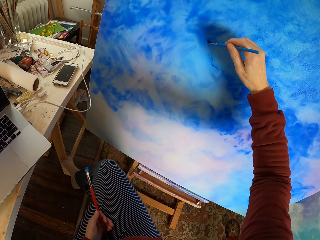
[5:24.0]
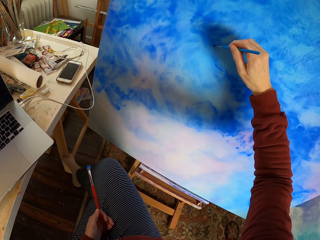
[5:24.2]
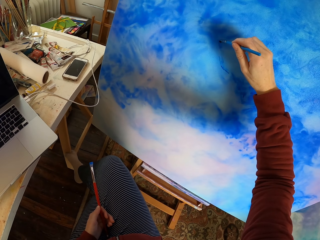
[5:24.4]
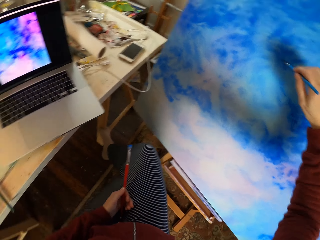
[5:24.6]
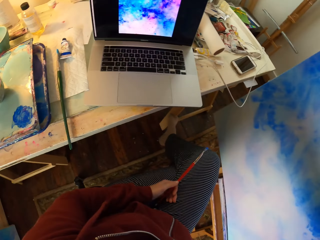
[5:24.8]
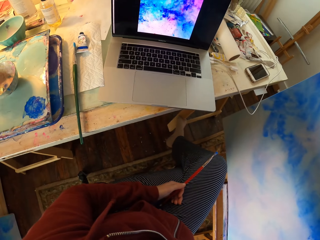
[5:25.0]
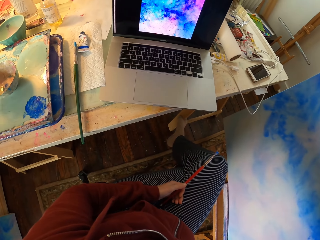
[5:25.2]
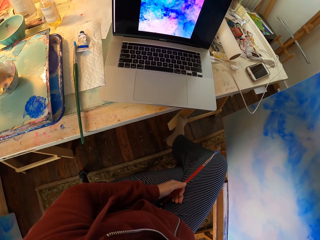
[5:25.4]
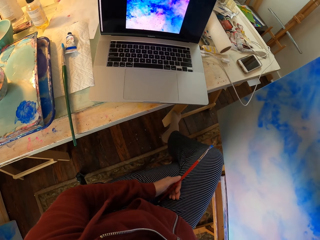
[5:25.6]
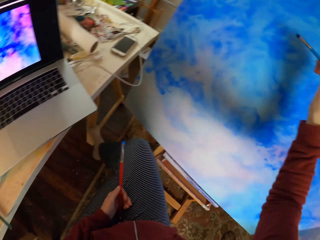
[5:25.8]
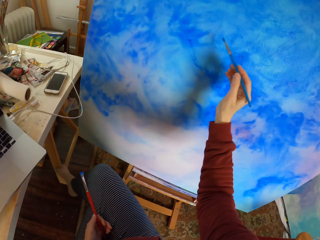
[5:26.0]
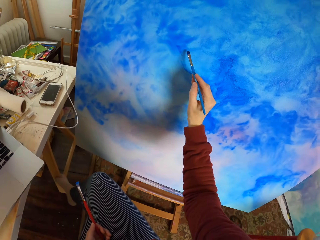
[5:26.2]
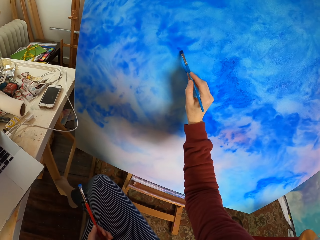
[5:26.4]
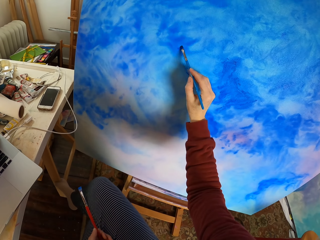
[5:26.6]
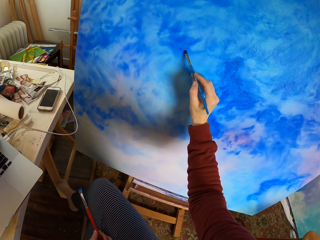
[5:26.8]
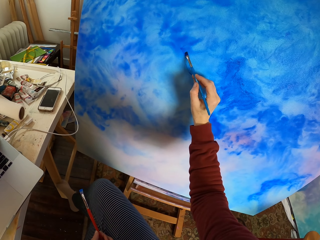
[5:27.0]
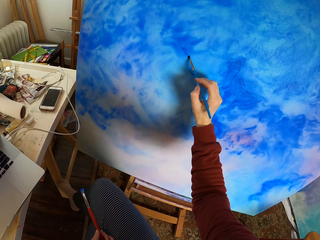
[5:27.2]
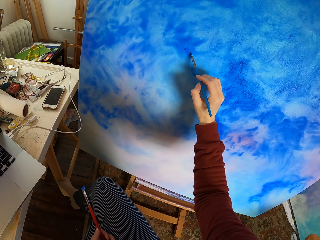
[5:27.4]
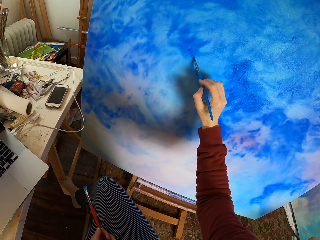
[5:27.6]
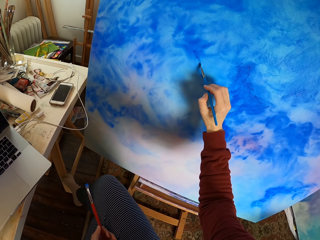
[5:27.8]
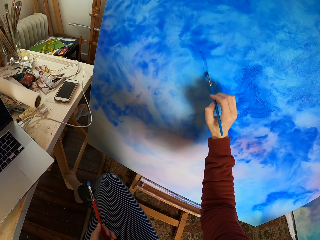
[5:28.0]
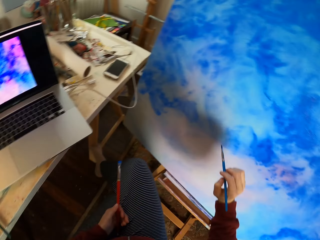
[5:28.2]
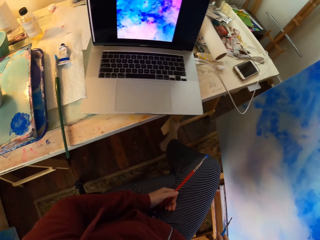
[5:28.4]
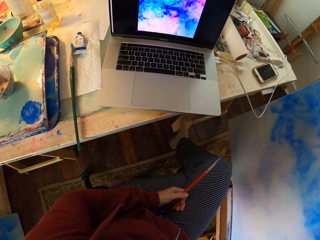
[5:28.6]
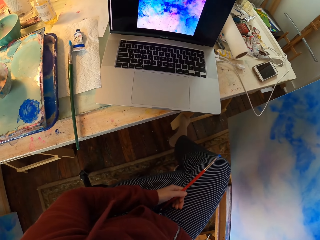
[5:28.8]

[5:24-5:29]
The camera wearer looks at the laptop. They paint on a canvas board.

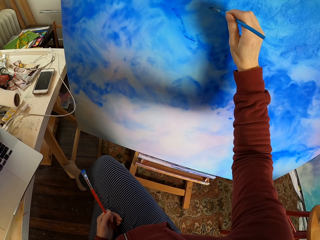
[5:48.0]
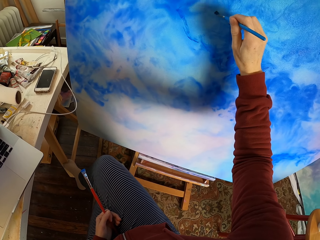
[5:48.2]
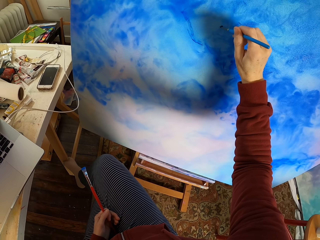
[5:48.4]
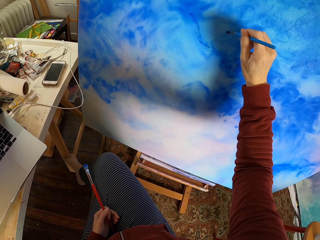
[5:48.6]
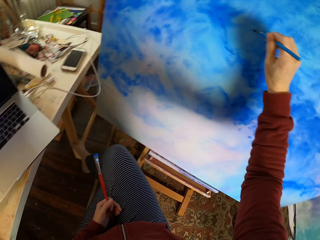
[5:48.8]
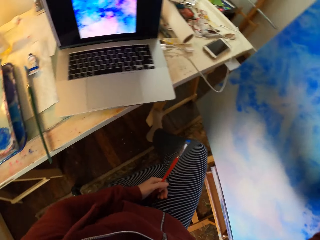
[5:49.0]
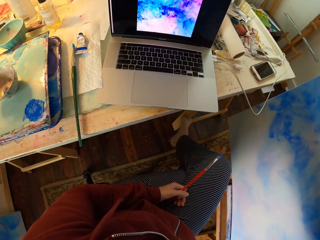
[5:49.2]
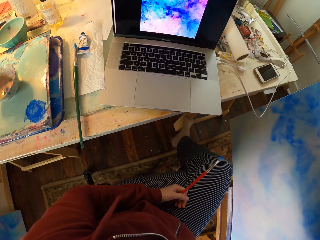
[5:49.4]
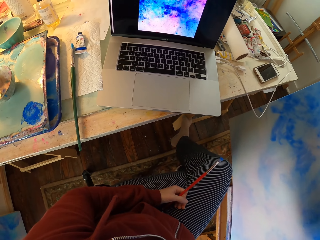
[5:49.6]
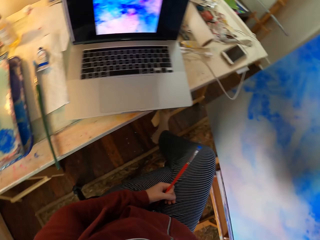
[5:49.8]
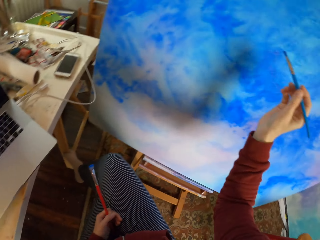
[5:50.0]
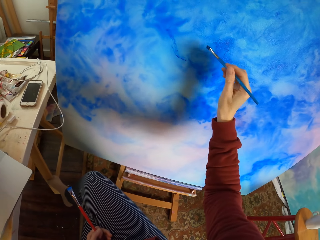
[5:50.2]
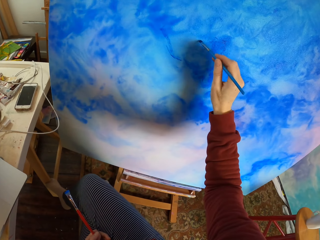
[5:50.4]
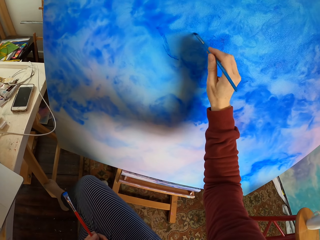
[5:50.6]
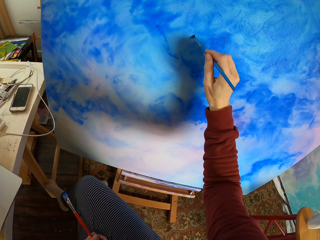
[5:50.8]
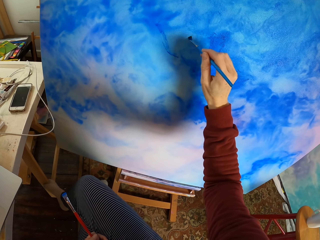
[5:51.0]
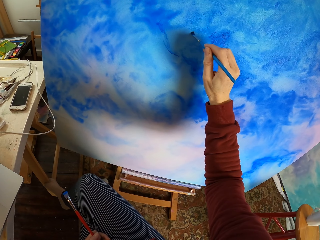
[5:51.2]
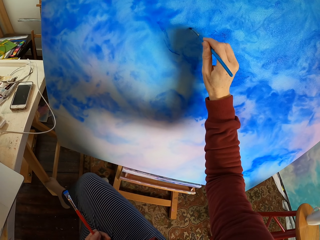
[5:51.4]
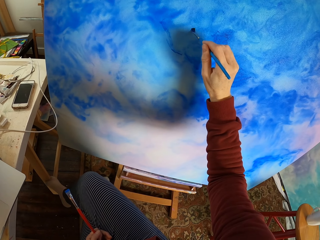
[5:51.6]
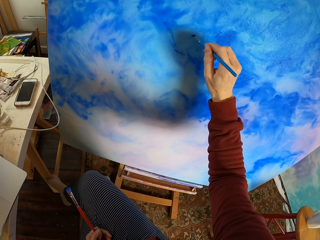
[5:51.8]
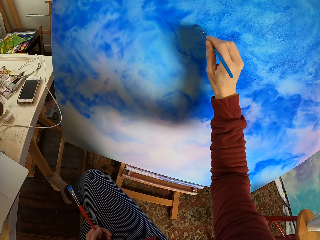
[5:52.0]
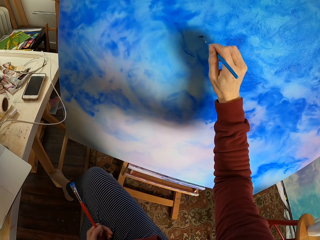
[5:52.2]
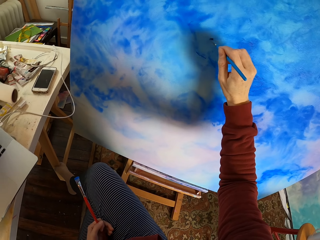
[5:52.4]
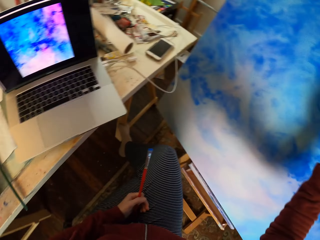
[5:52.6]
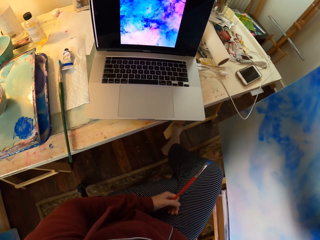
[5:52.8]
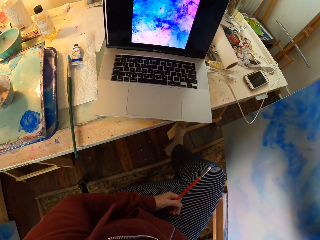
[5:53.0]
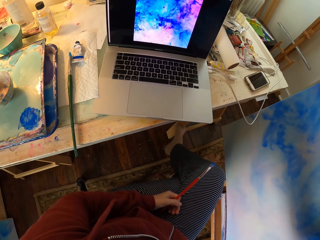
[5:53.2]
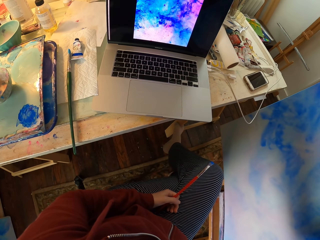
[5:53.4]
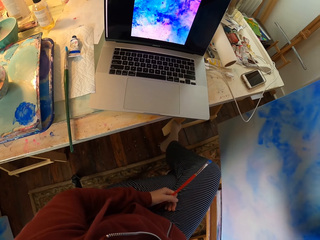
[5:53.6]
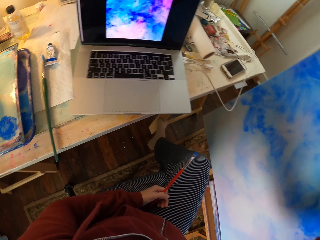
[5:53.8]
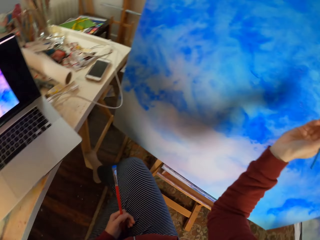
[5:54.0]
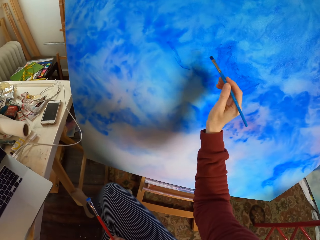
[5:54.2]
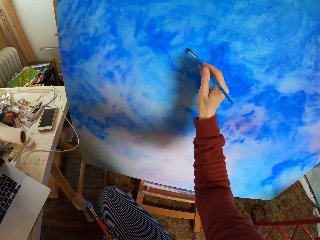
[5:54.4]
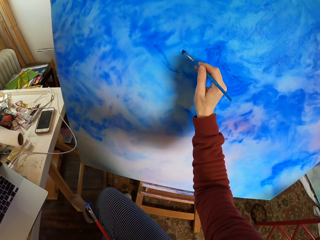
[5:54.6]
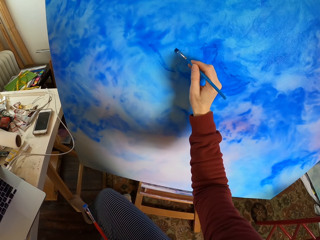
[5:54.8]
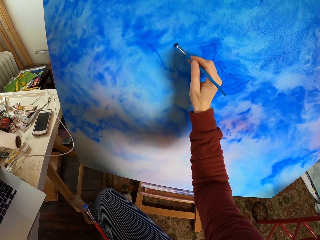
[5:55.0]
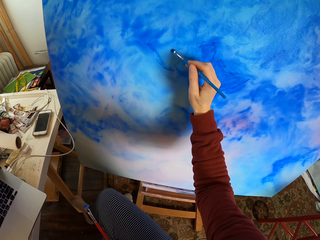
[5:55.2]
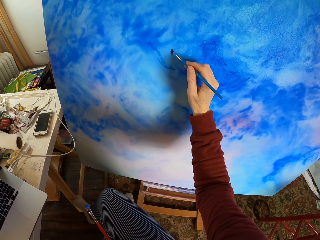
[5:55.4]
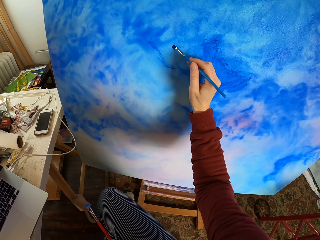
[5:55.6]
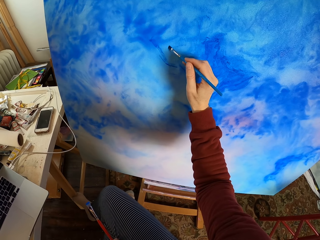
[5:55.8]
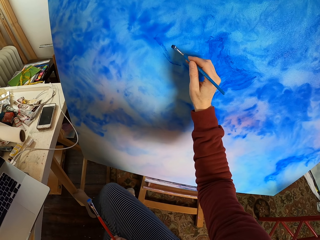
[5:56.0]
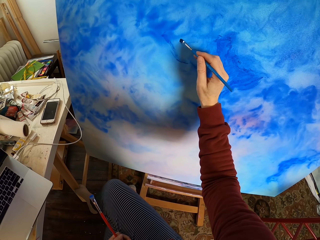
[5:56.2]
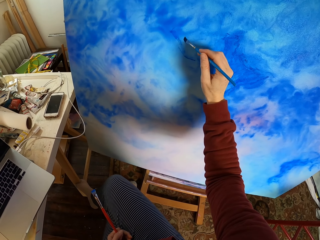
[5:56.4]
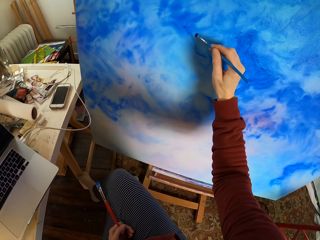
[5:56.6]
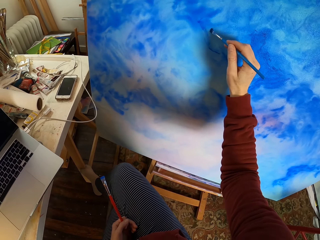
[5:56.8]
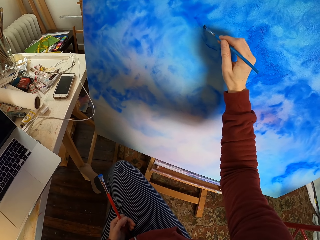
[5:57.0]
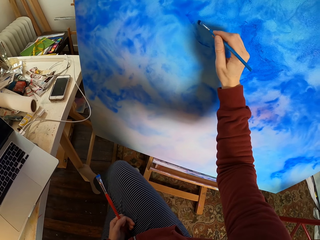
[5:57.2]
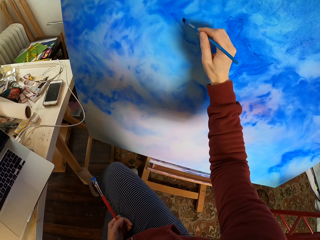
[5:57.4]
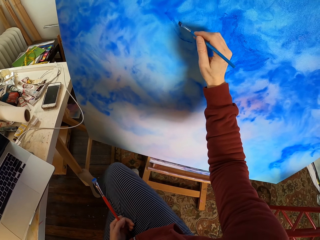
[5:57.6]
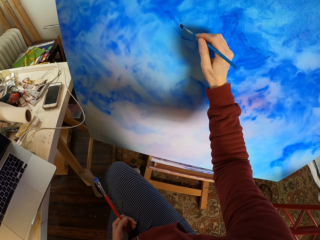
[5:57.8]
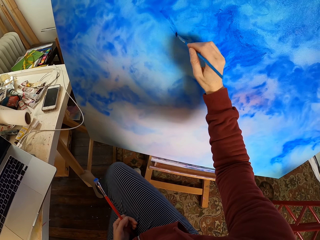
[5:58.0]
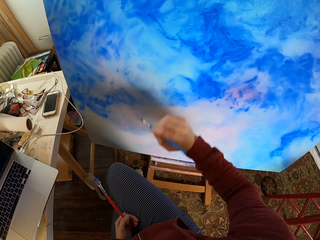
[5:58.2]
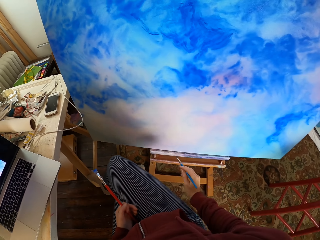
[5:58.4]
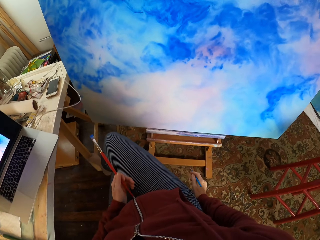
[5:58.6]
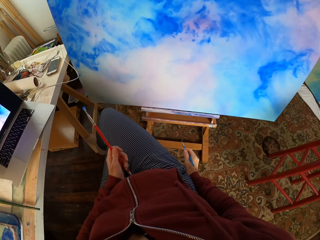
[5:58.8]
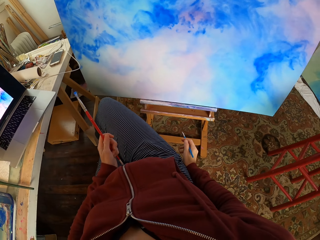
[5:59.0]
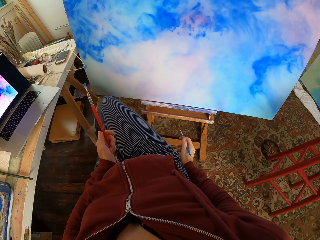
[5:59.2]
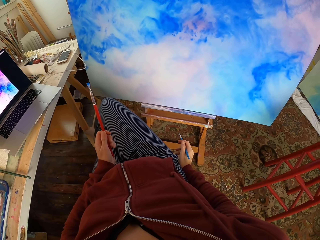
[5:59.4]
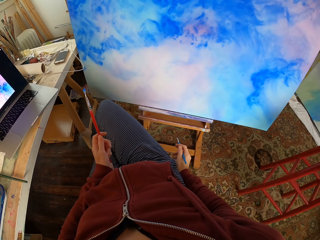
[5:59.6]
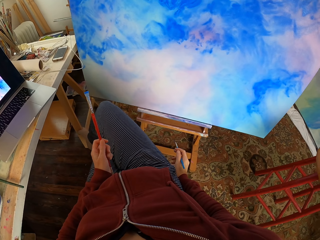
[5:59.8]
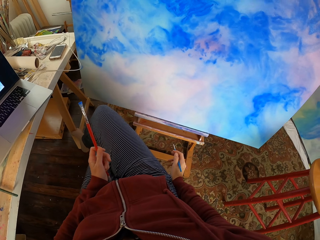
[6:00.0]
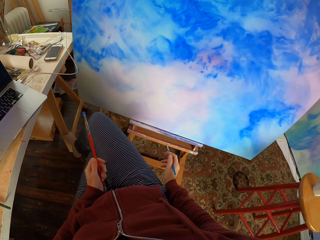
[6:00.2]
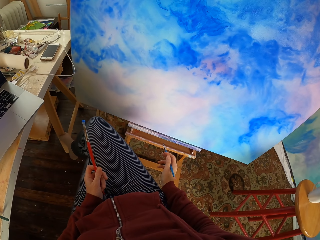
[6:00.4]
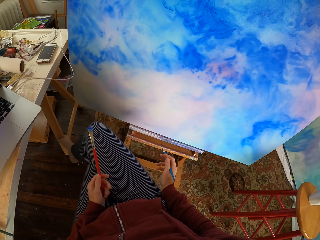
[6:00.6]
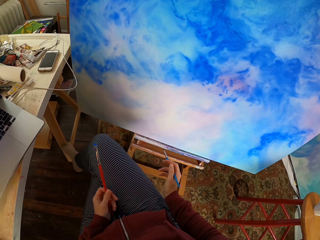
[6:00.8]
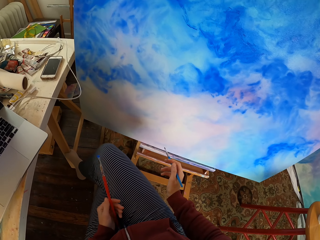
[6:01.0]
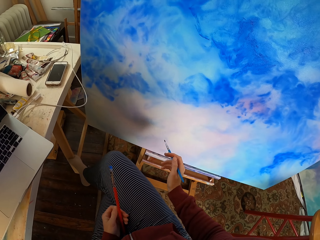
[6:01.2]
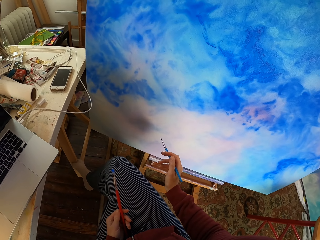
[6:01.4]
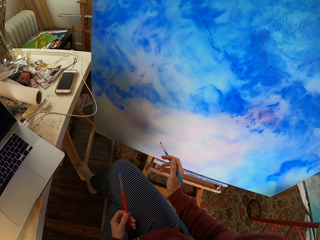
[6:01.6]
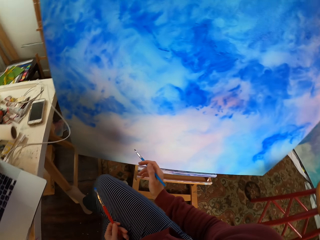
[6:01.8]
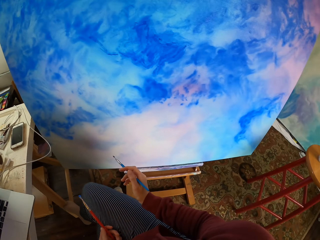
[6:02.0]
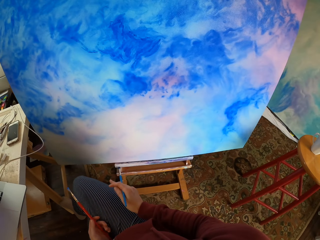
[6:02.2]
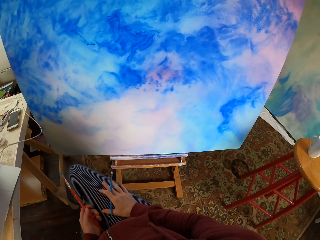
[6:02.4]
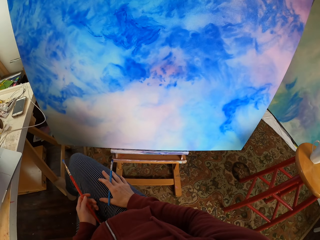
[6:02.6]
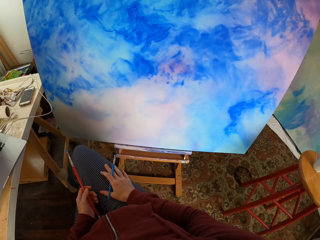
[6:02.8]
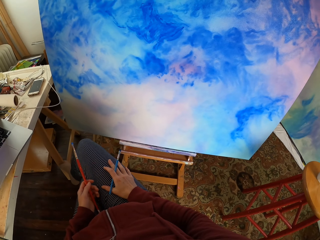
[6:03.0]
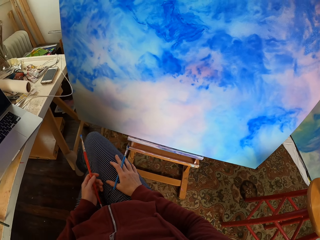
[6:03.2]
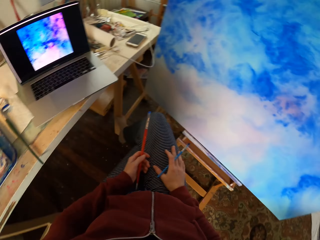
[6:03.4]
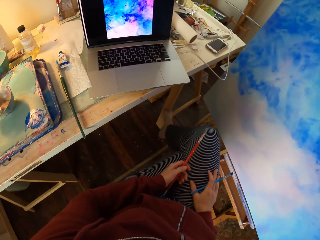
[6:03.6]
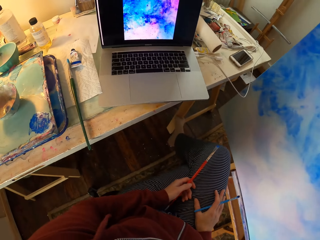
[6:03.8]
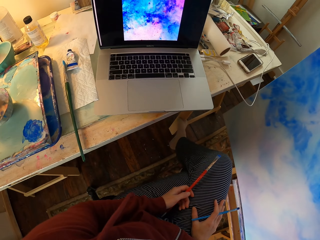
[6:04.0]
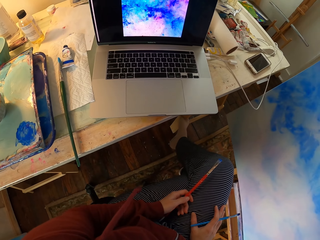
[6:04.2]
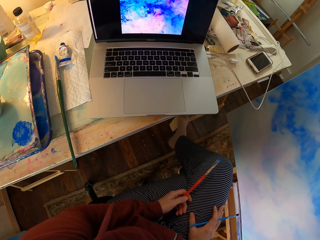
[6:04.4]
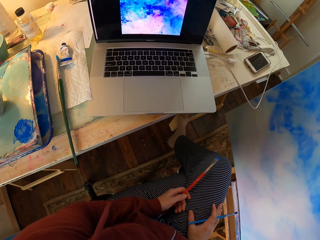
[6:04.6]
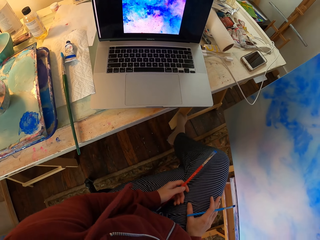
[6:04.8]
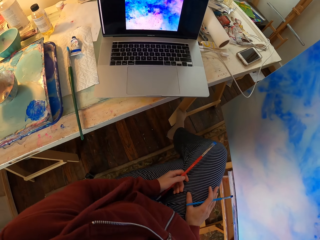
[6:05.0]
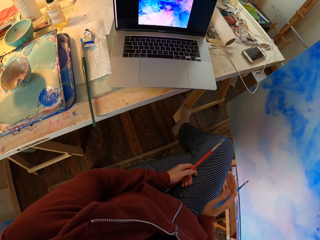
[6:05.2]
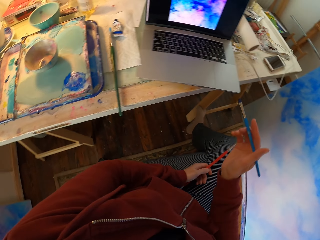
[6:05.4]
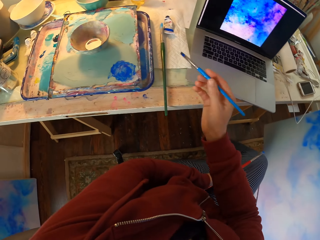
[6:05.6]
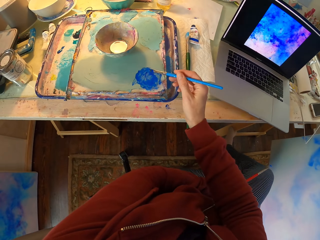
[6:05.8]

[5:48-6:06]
The camera wearer looks at the laptop. They paint on a canvas board. They look at the laptop. They paint on the canvas board. They look at the painting. They look at the laptop.
